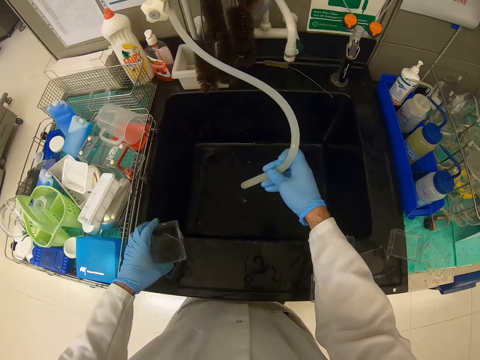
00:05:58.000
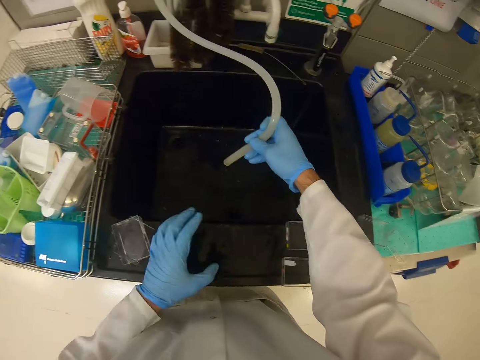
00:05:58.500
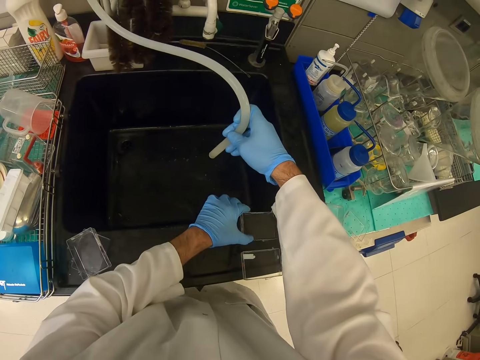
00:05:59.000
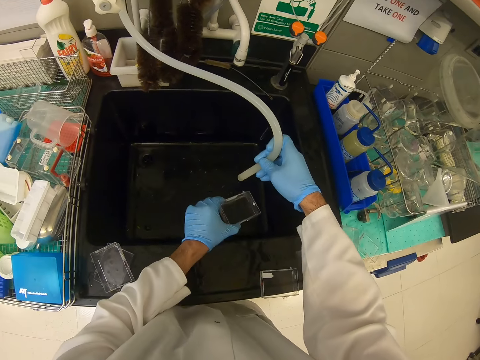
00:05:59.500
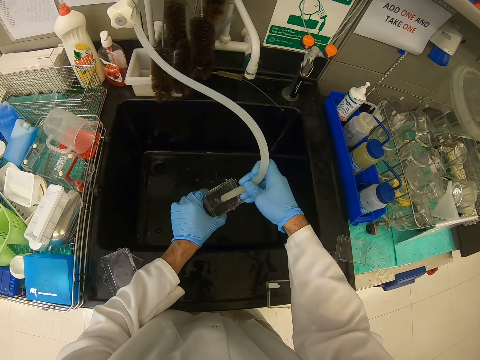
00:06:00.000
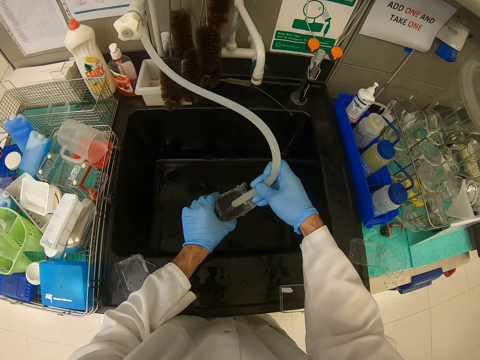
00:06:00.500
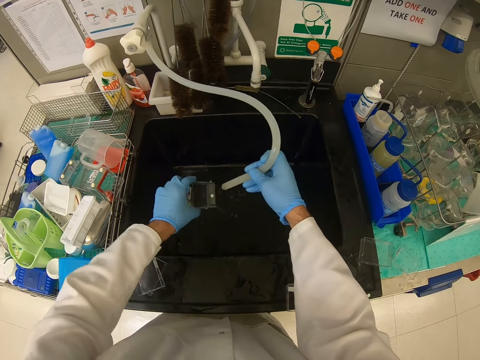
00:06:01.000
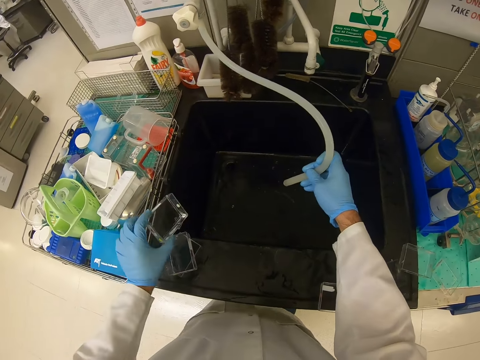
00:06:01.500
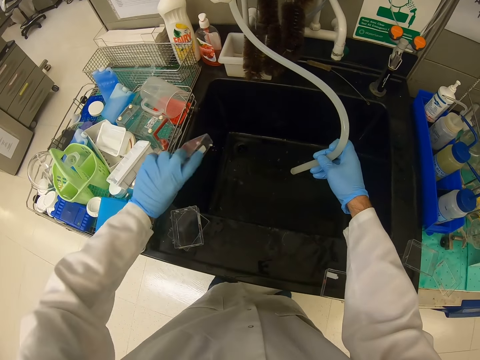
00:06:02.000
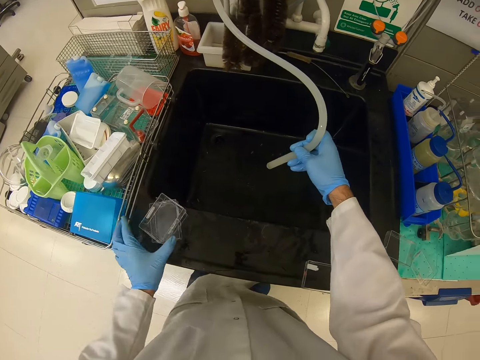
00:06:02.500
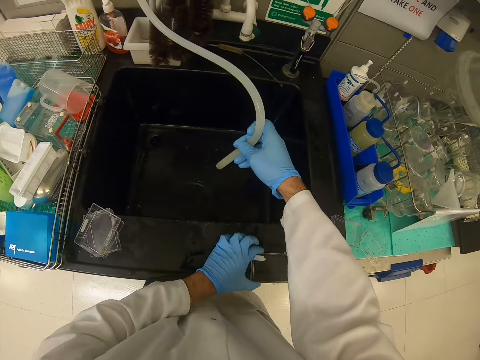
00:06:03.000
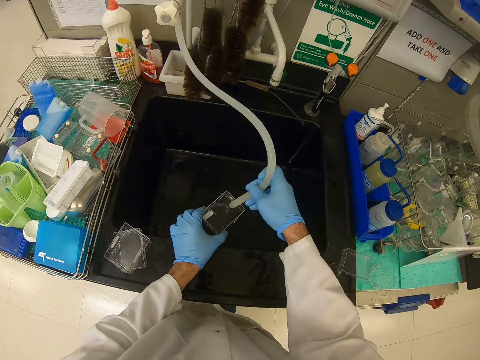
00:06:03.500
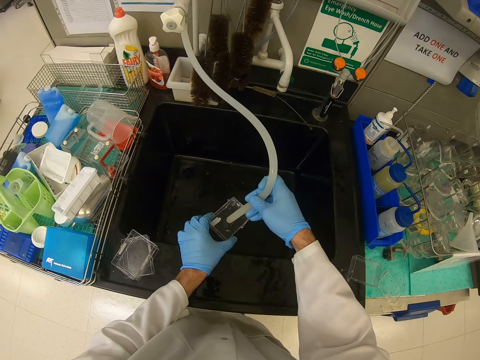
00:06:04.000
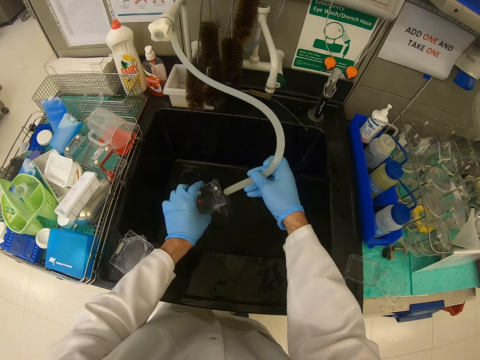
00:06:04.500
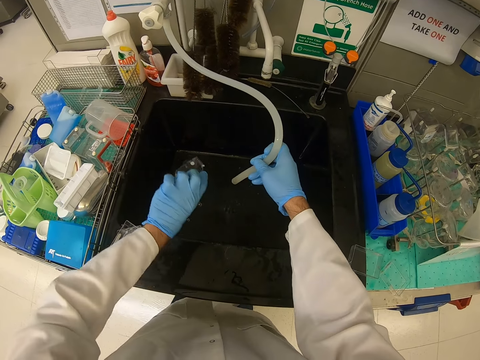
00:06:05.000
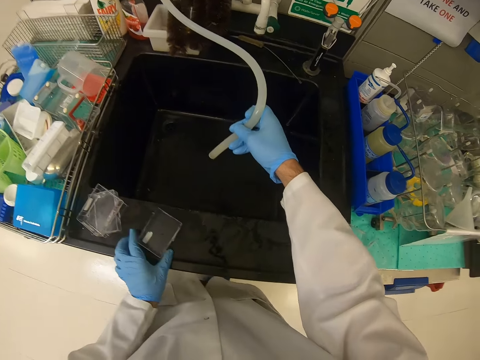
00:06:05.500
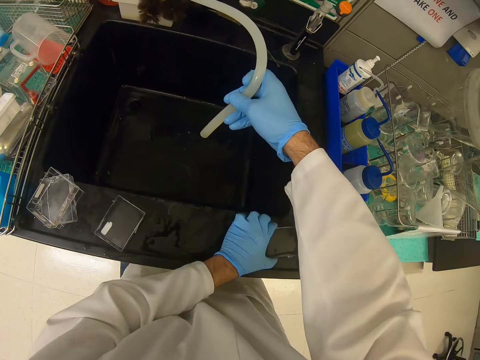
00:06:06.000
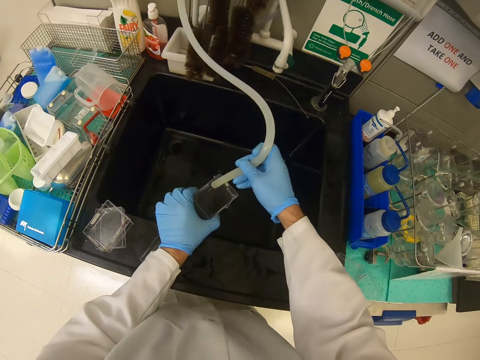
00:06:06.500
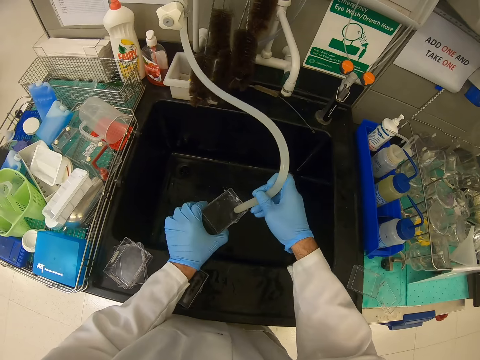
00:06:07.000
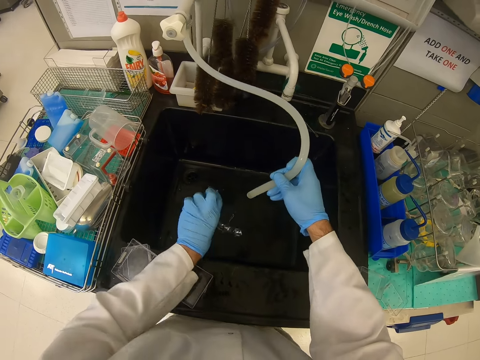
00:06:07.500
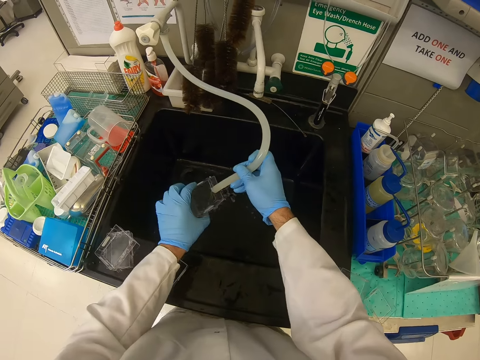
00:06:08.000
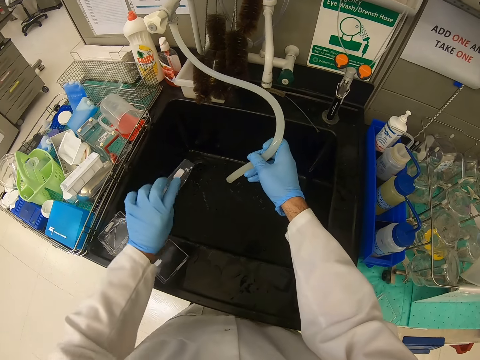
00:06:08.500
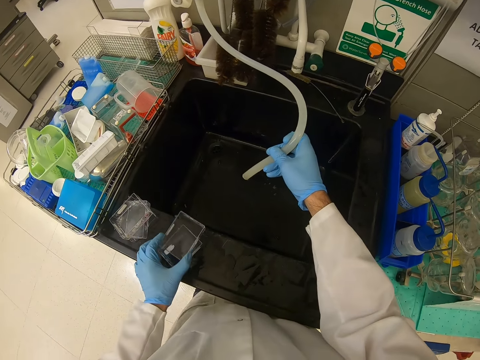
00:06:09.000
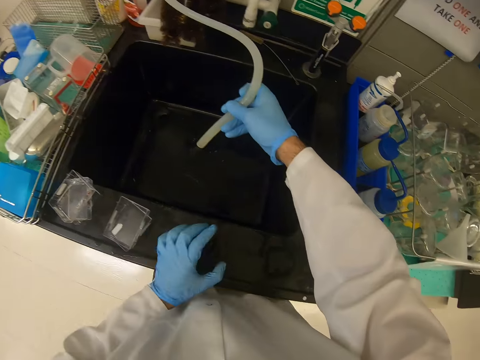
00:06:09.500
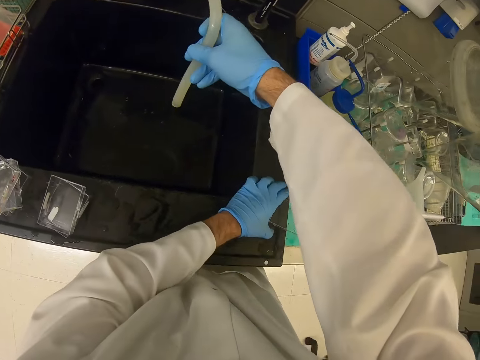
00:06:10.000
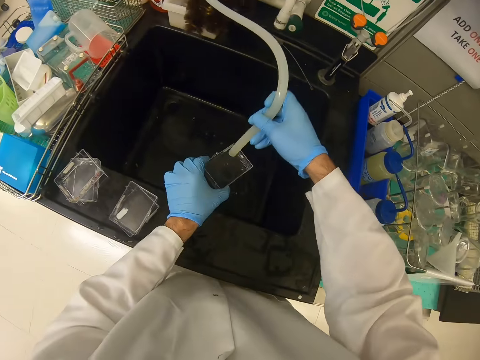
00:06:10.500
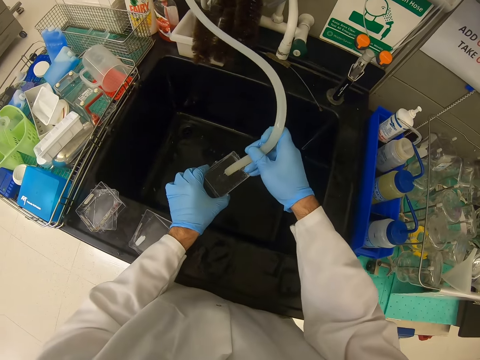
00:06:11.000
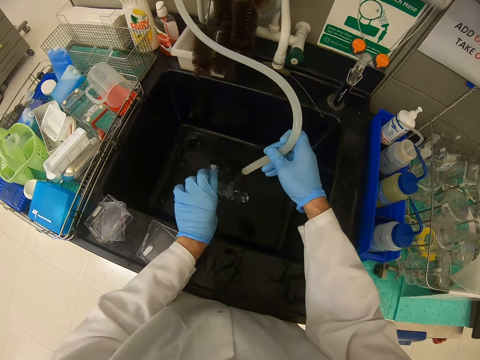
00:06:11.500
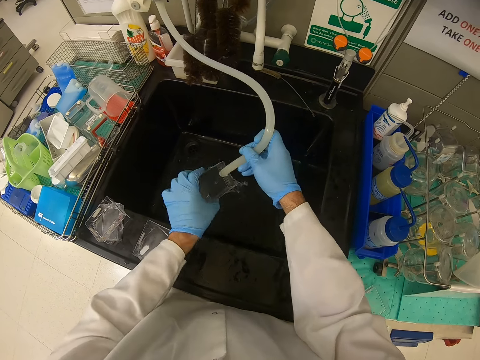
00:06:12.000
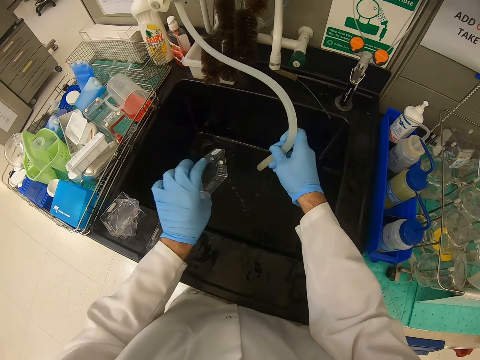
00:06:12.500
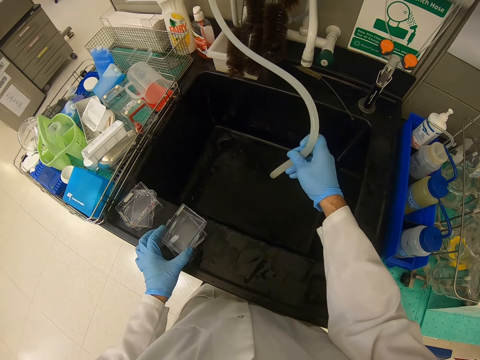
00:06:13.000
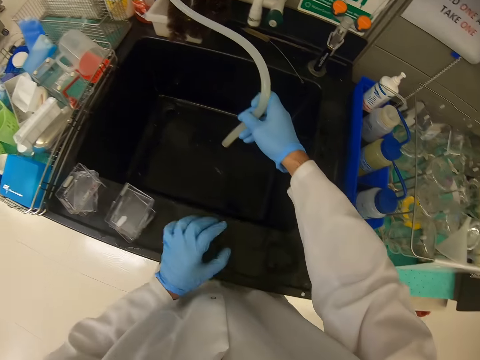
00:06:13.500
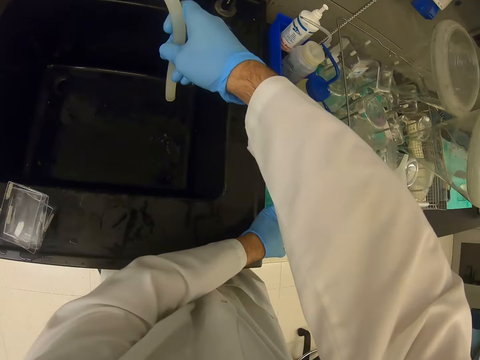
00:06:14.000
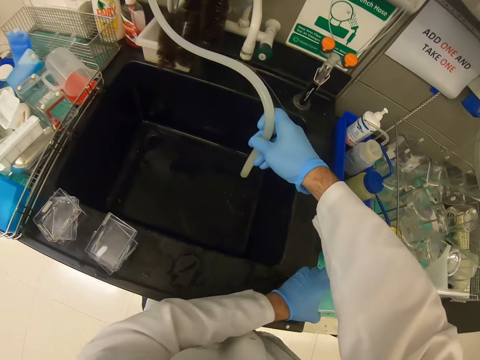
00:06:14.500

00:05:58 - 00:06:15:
The camera wearer removes the sample holder from under running water. They put the pile of samples on the side of the sink. They pick up a sample holder from the side of the sink. They put the sample holder under running water. They wash the container. They put the container on the sink table. They wash the container. They put the container on the sink table. They wash the container. They put the container on the sink table. They wash the container. They put the container on the sink table.

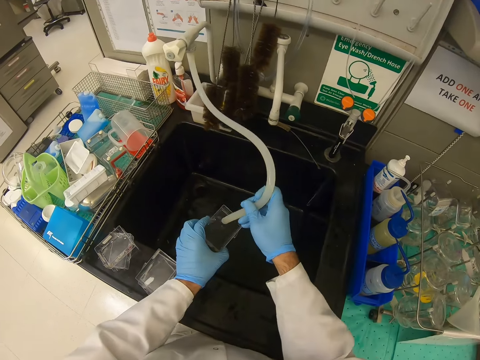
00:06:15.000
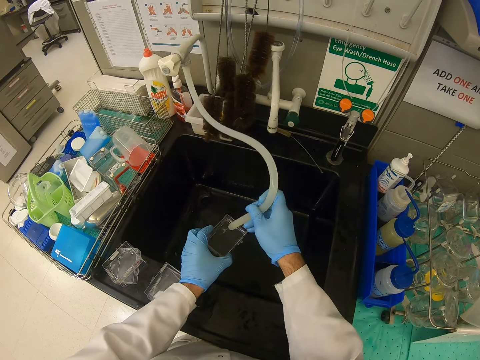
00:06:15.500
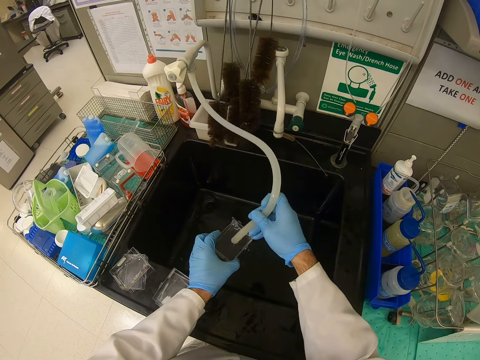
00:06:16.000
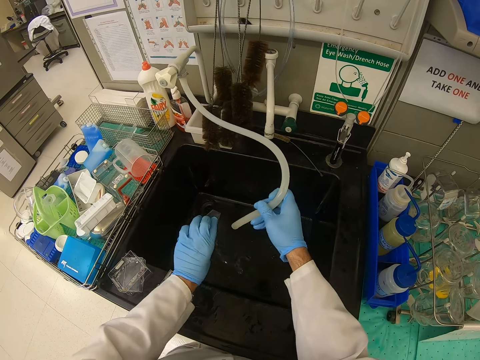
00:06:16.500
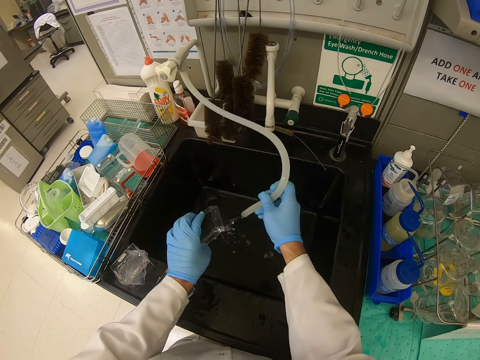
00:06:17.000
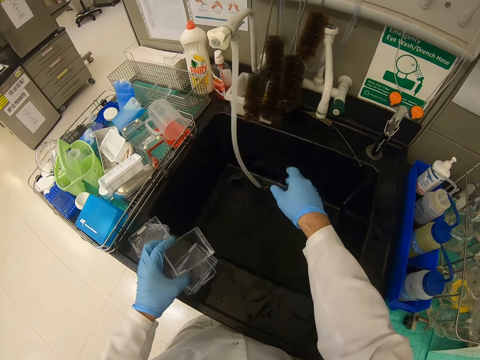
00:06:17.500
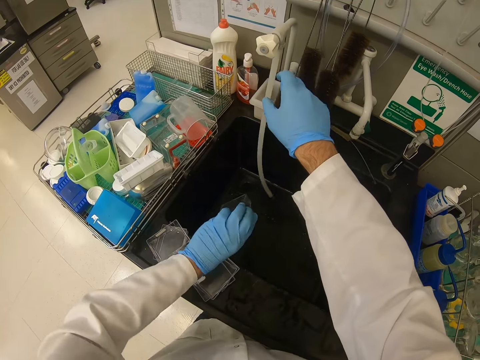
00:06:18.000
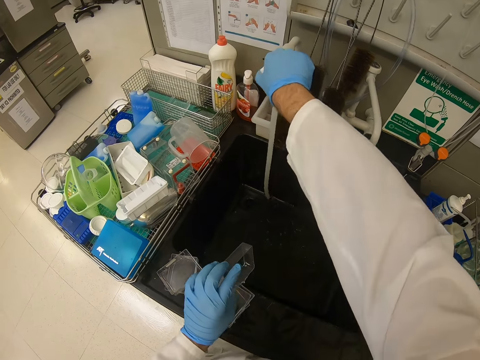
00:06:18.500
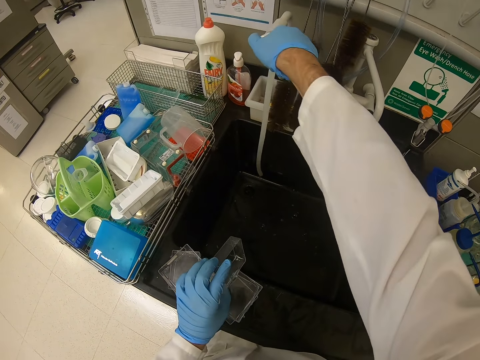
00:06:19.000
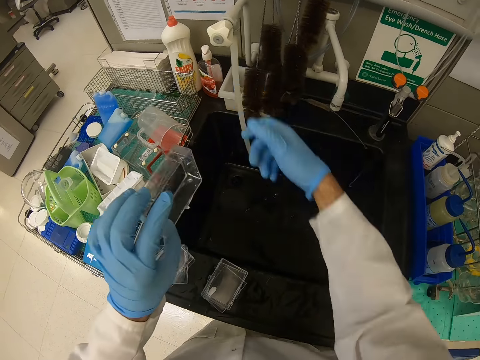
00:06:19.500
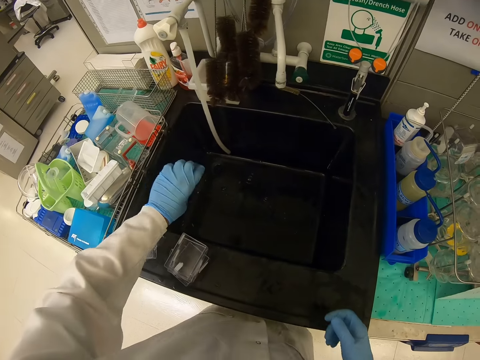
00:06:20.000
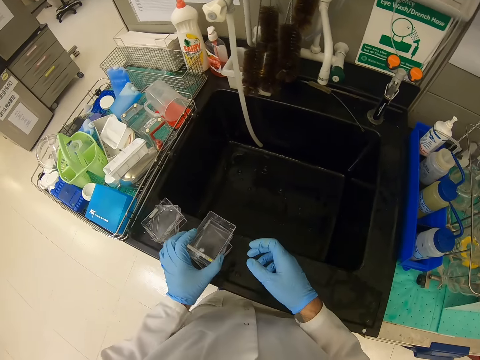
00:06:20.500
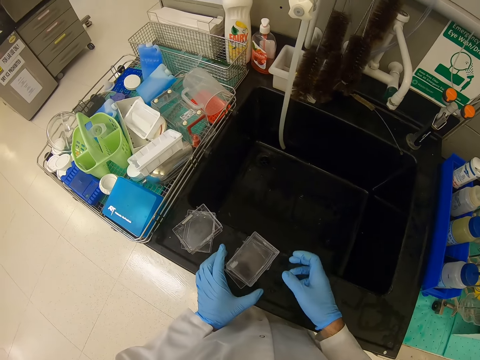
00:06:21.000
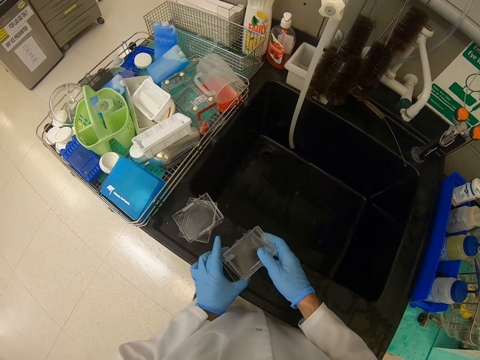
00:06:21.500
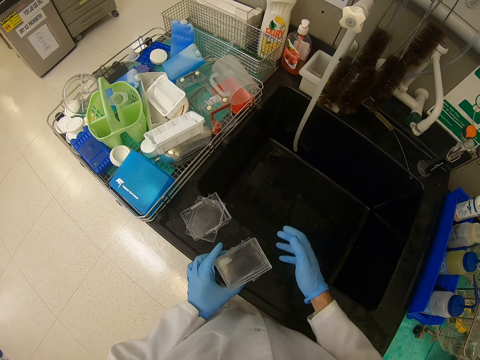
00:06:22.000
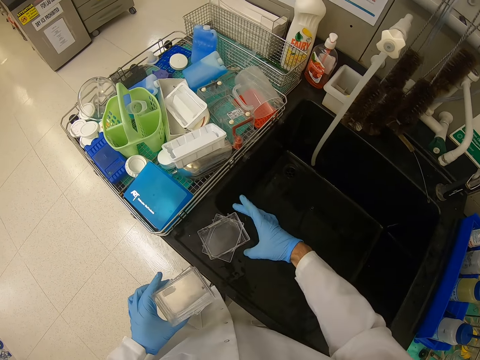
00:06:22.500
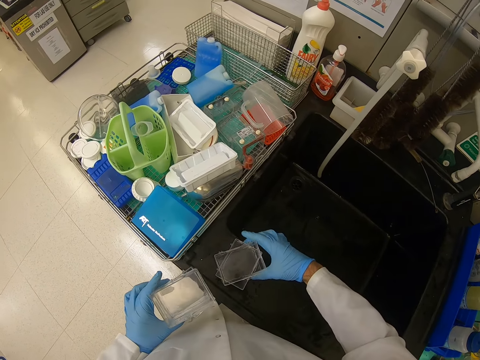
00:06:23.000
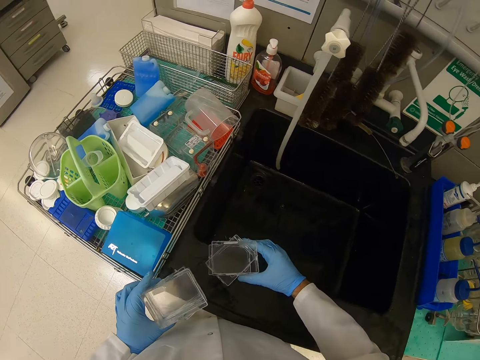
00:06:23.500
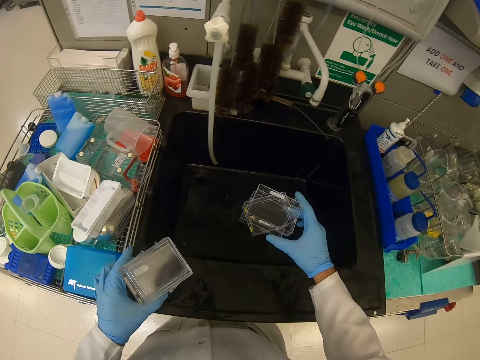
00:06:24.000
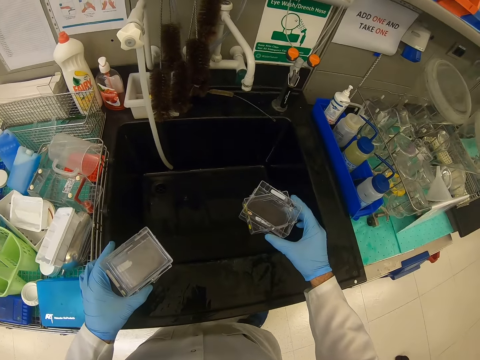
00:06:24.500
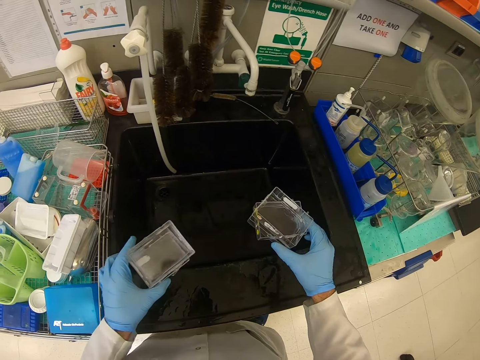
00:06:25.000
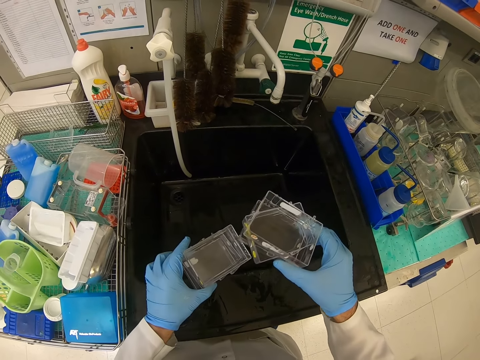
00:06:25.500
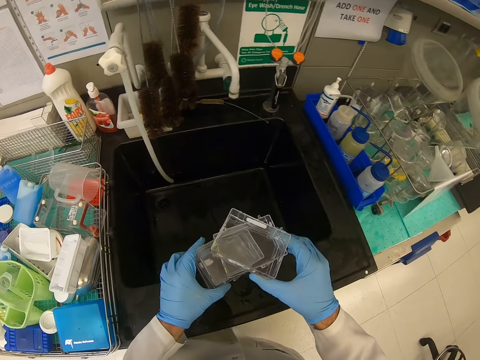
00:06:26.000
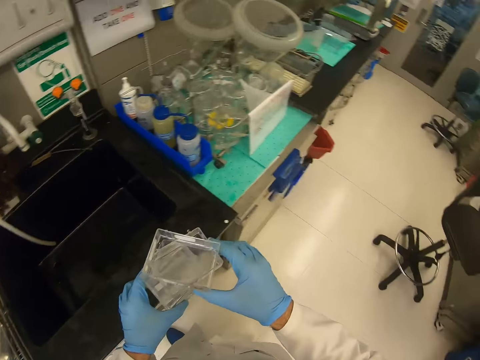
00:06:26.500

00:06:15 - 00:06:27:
The camera wearer washes the container. They regulate the tap. They take the container.
